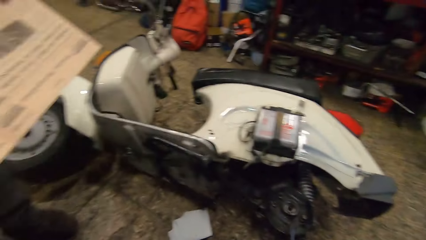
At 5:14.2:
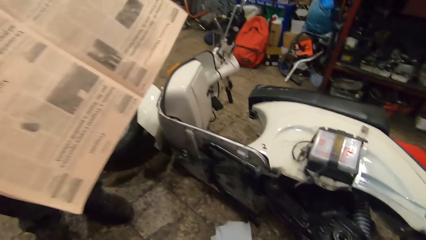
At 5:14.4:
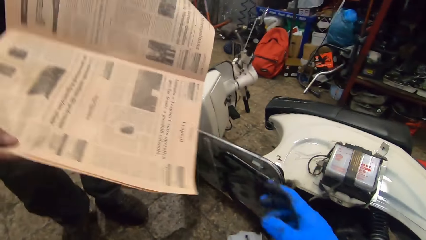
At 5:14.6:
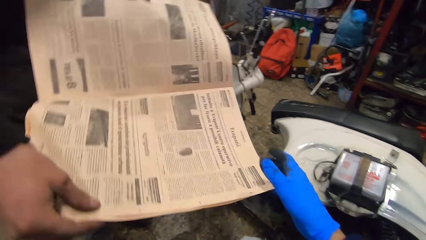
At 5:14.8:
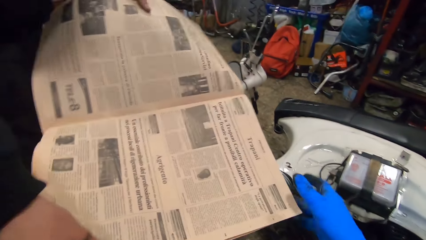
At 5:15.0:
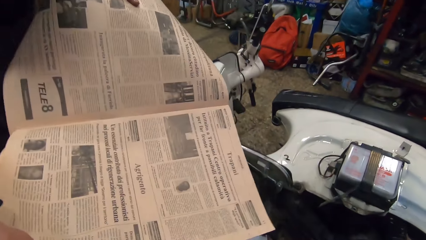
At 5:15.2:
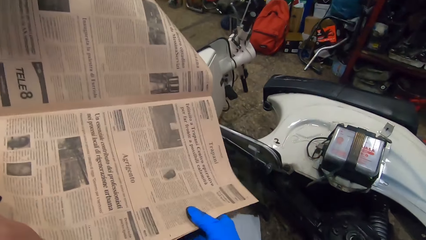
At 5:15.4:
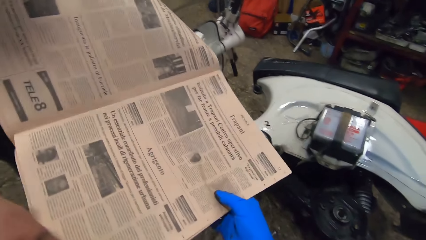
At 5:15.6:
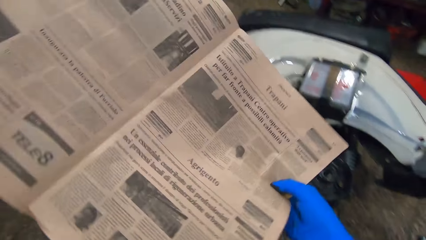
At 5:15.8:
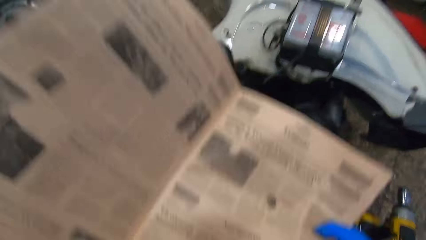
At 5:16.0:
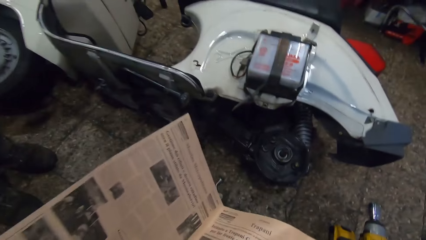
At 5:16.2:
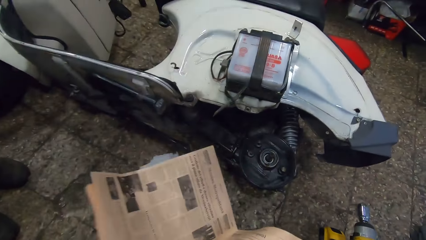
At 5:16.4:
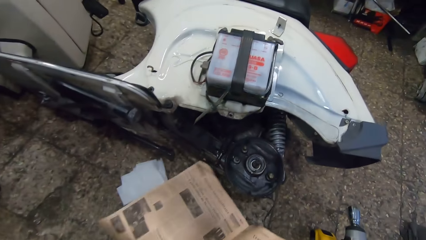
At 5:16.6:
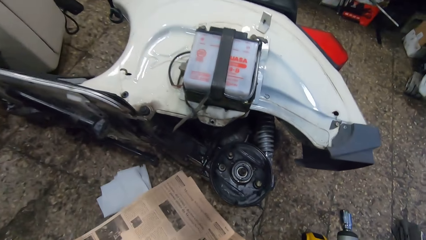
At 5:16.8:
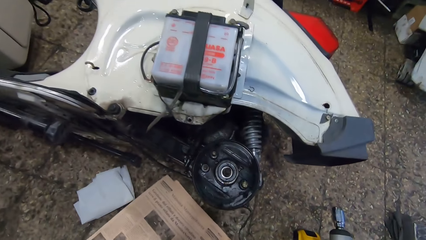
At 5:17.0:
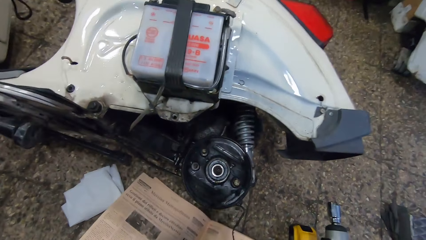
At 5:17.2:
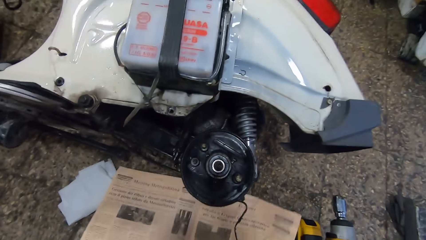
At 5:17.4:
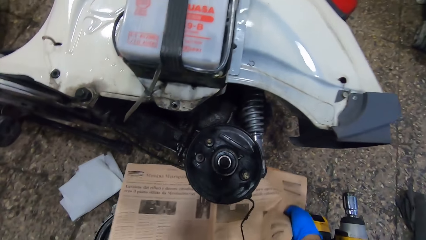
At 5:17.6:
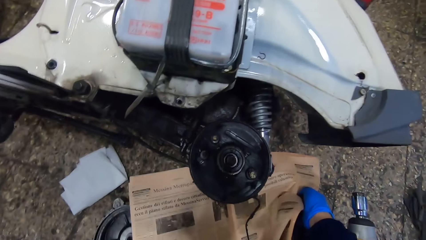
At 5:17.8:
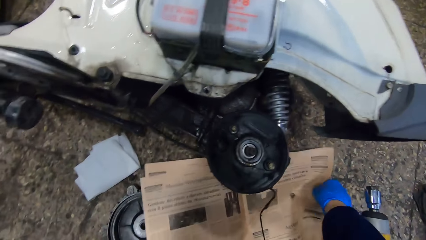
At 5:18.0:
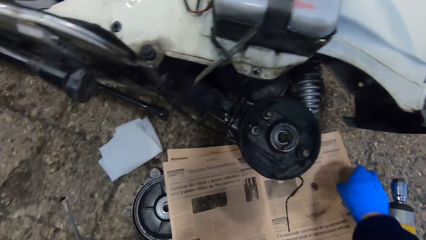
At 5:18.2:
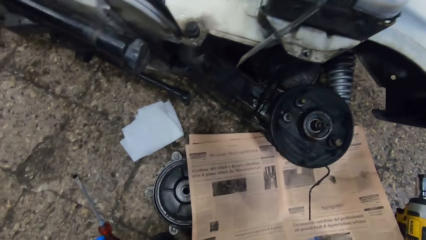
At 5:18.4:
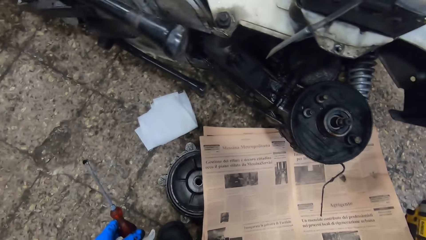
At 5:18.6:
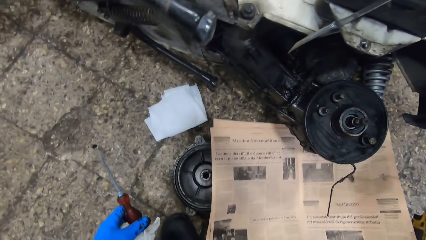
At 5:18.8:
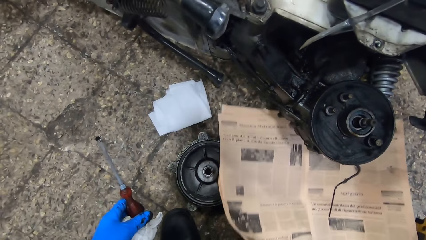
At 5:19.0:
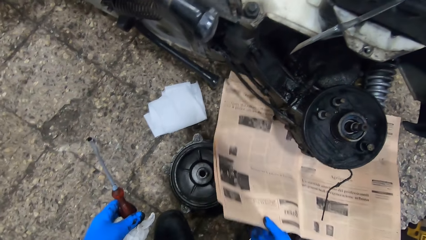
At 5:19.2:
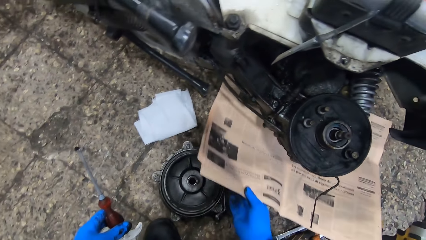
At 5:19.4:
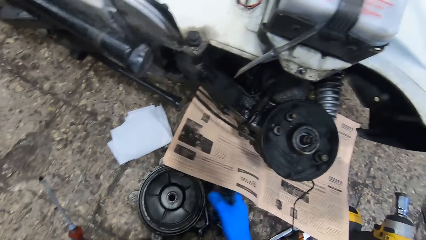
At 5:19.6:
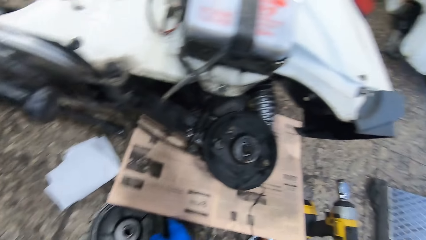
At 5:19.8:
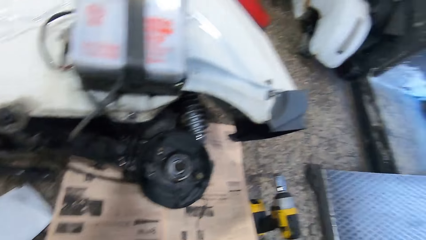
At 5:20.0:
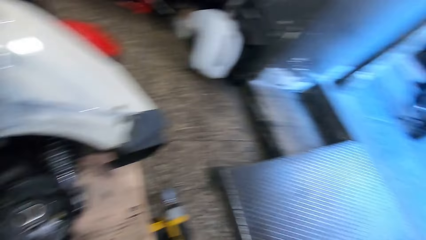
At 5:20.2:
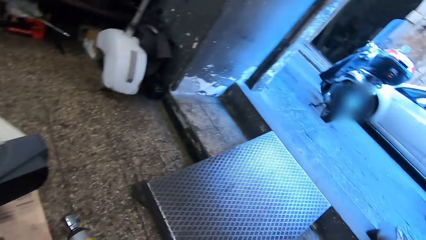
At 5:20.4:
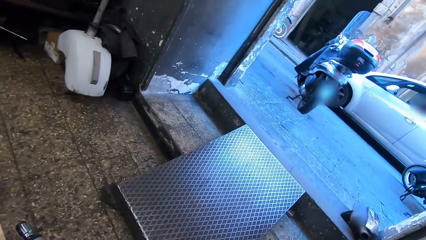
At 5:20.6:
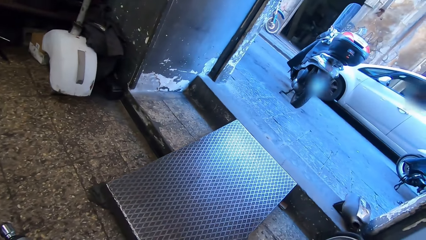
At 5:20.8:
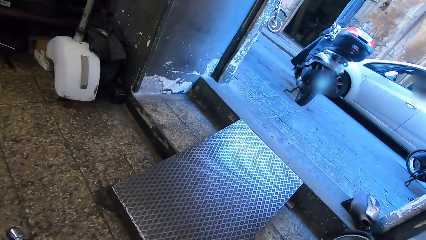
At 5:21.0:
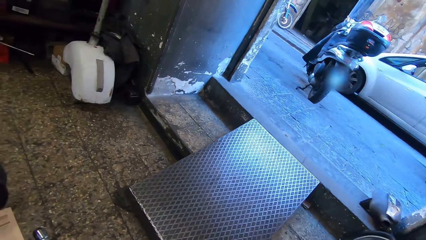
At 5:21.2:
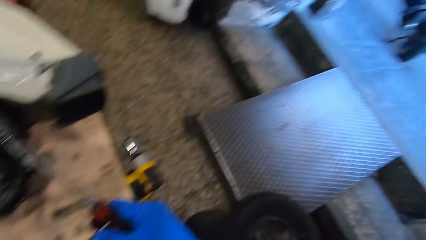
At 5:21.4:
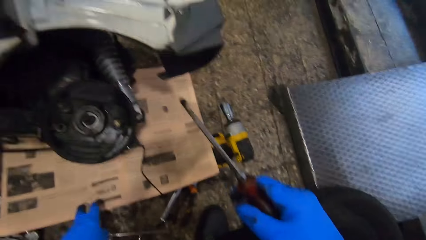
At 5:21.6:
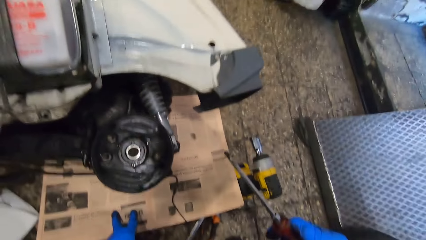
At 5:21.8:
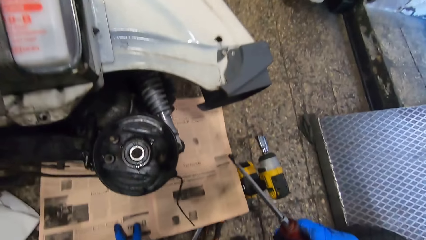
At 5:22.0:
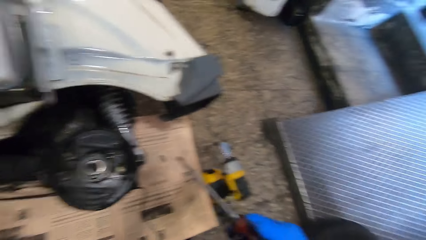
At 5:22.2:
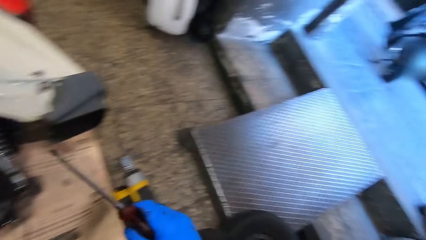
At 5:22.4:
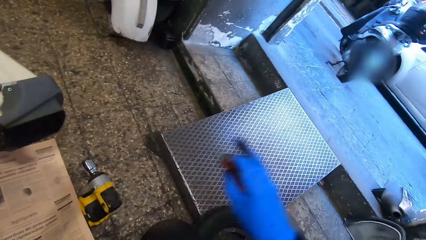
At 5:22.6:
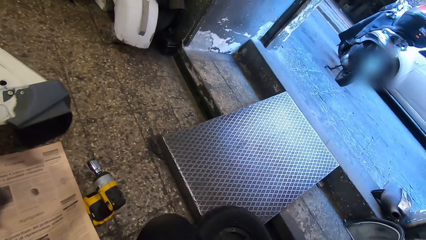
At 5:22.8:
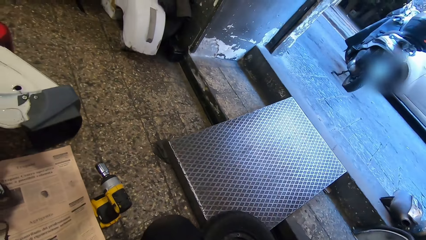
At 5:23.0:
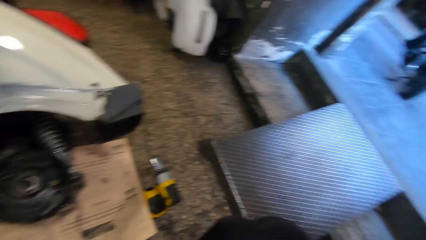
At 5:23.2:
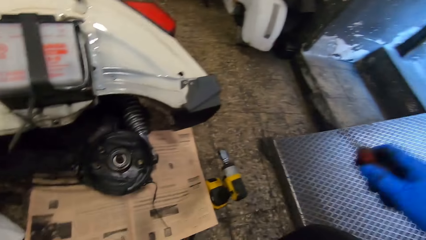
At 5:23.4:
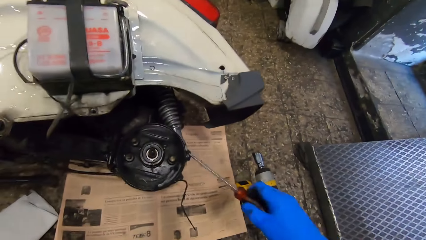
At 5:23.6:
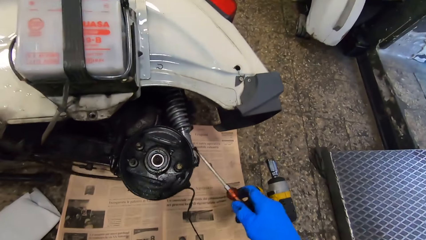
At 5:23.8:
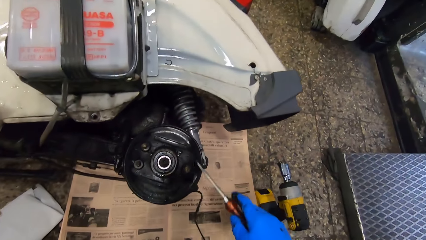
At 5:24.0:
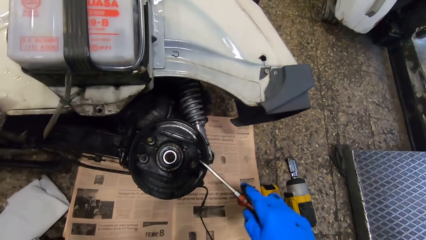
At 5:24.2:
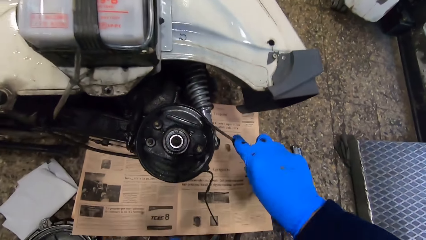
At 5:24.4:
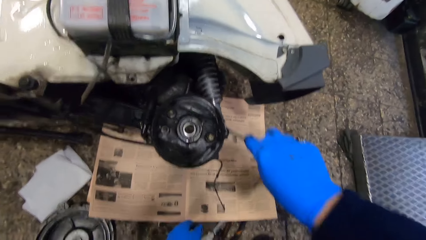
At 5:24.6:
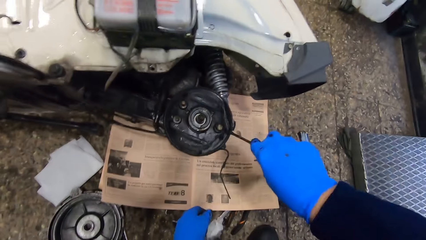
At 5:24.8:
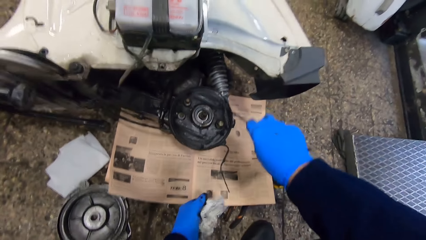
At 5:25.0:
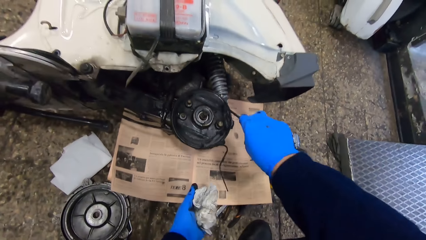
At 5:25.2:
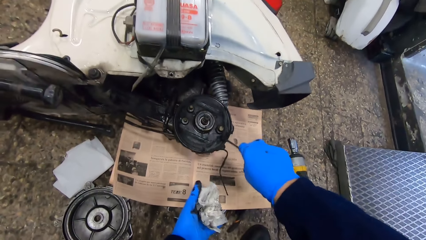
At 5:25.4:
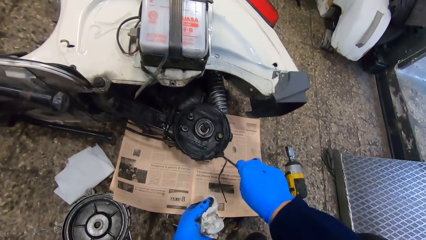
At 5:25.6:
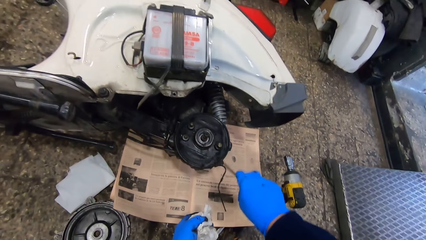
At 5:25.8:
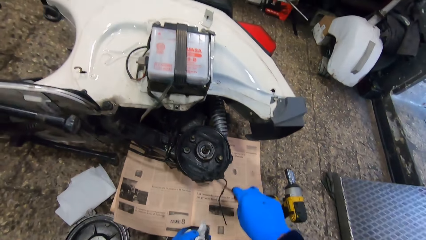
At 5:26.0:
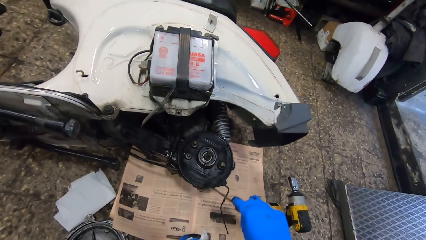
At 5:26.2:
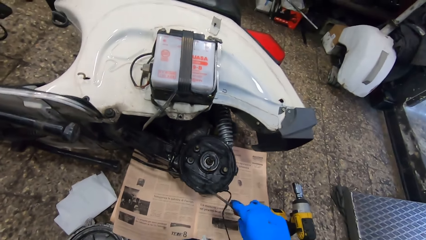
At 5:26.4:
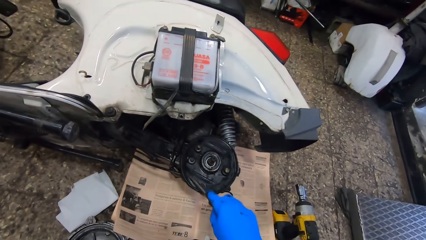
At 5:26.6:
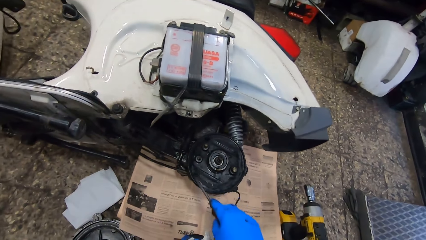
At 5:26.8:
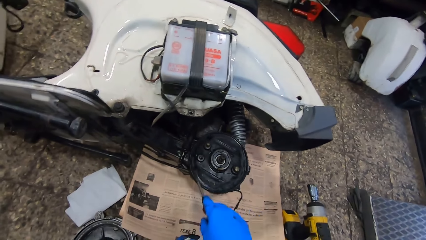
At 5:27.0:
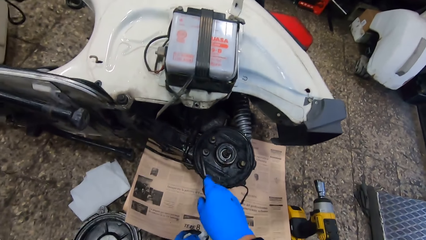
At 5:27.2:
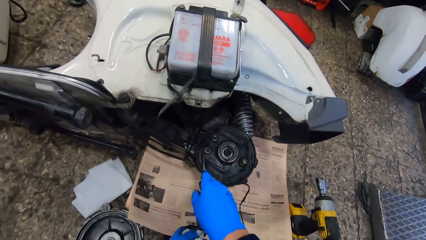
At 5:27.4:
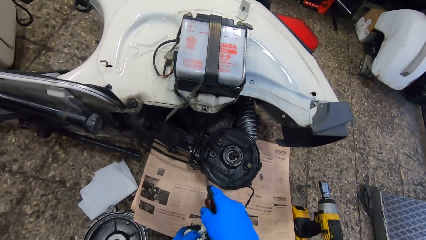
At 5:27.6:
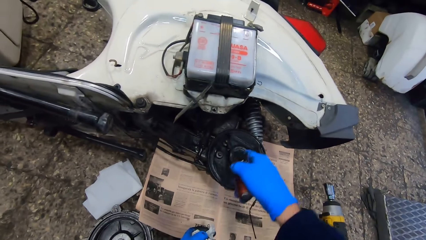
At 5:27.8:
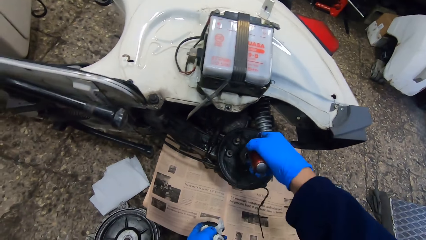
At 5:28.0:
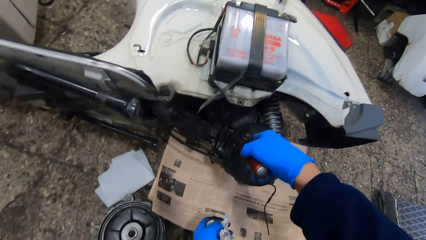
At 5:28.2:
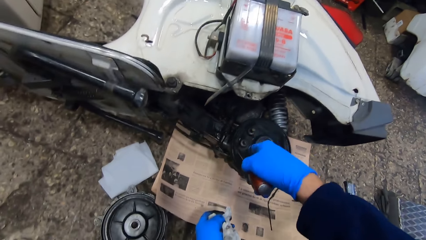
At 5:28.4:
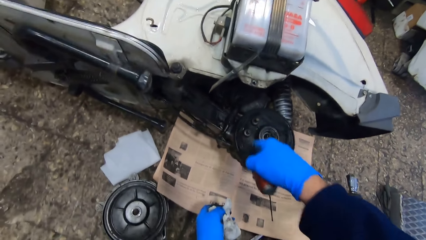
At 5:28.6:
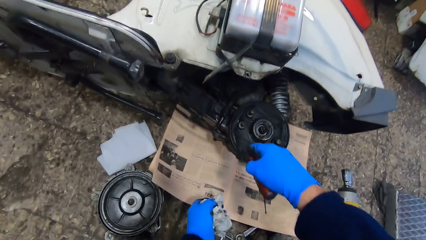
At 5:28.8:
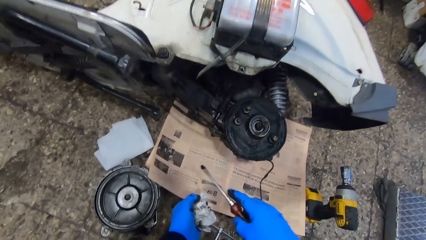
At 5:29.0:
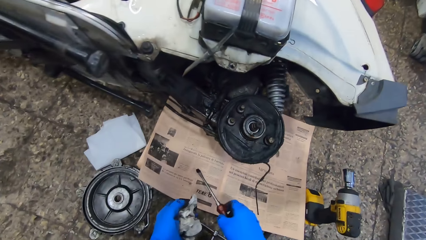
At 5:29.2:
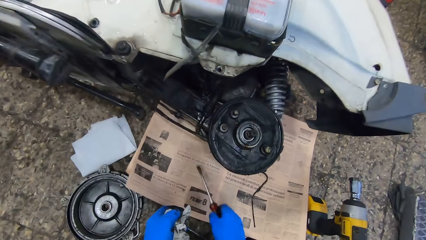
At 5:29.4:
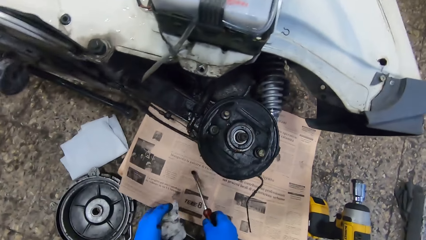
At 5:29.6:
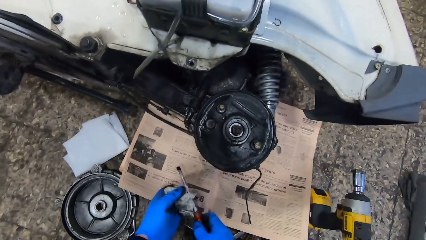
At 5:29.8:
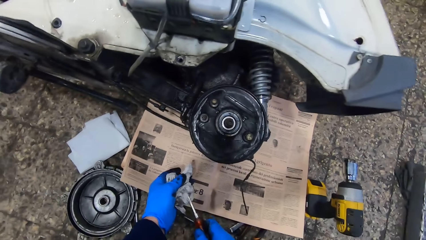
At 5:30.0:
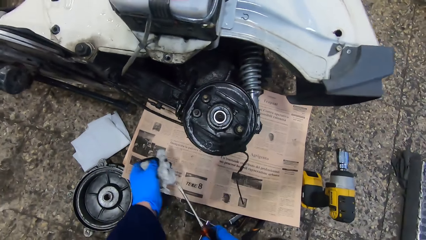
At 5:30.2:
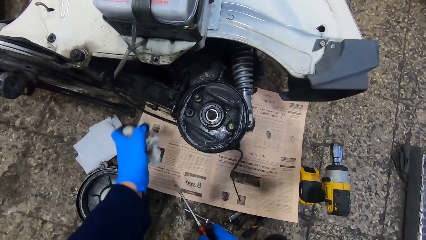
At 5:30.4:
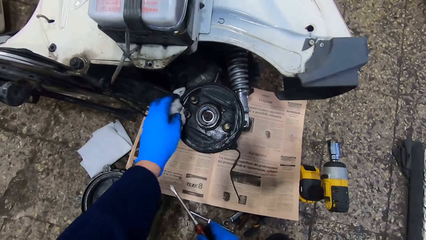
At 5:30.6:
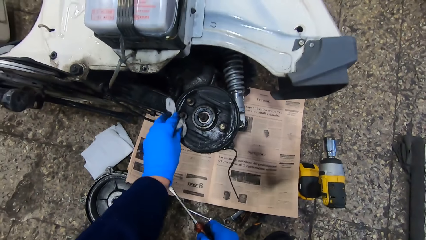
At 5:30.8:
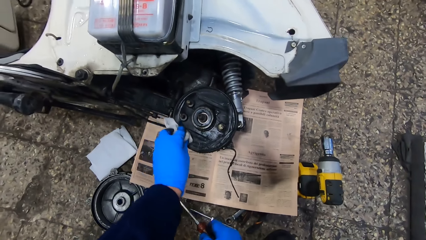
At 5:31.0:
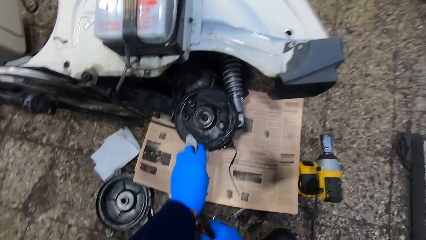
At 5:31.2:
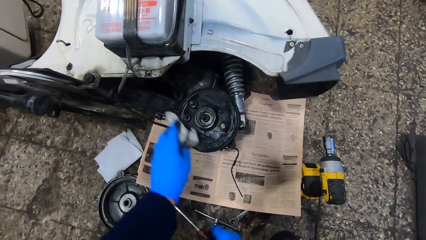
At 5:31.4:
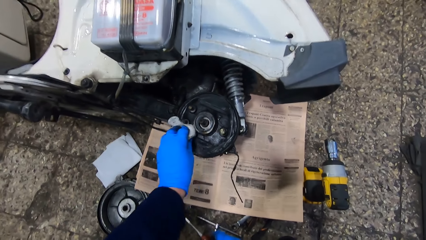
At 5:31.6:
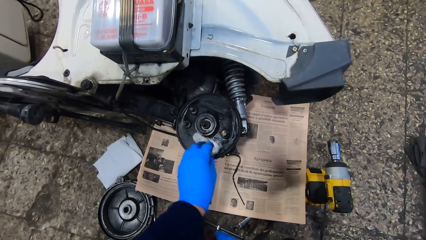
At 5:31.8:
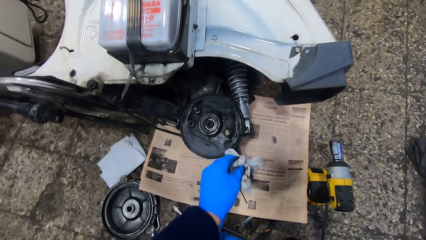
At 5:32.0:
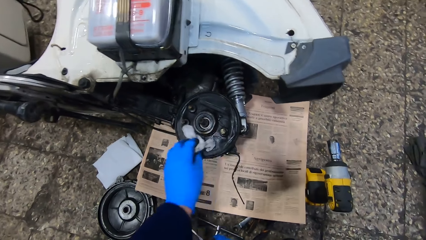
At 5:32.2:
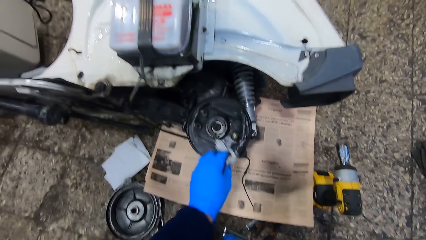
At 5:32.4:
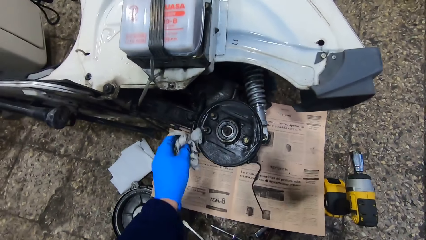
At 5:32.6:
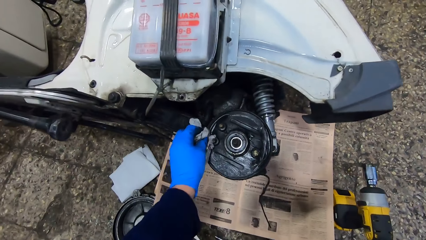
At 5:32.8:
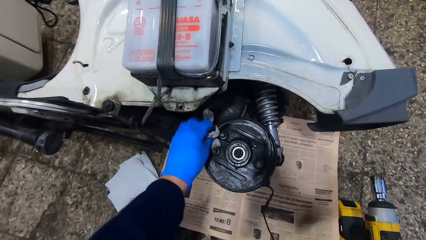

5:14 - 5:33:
The camera wearer looks at the newspaper. A man shows the newspaper to the camera wearer. The camera wearer collects the newspaper from the man. He holds the newspaper. He places the newspaper on the floor with his right hand. He looks at the motorbike. He lifts the hand. He holds the screwdriver. He scrubs the rear drum brake pads with the screwdriver. He dusts off the screwdriver on the newspaper. He hits the newspaper with the screwdriver. He wipes the screwdriver with a tissue with his left hand. He wipes the rim with the tissue.
